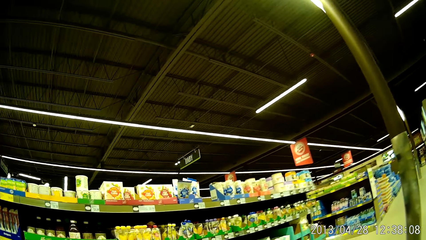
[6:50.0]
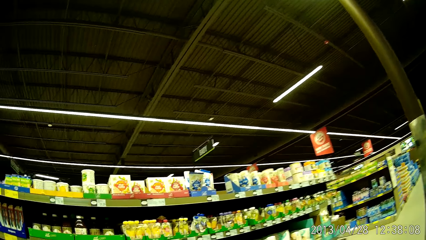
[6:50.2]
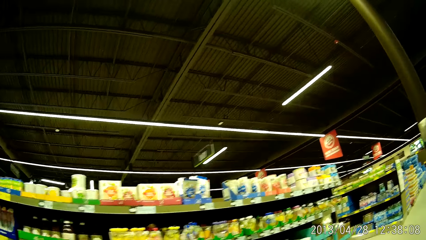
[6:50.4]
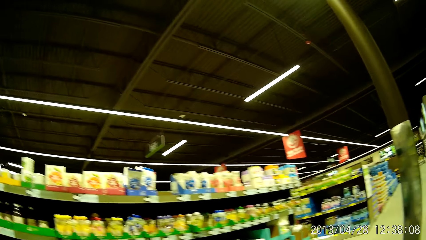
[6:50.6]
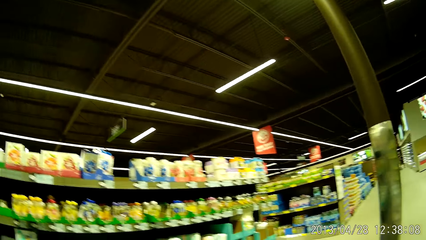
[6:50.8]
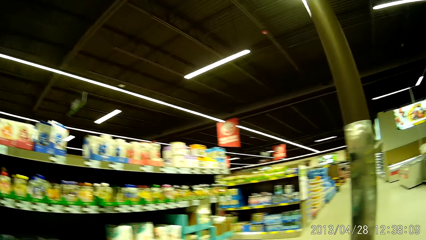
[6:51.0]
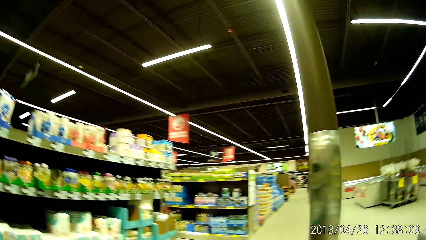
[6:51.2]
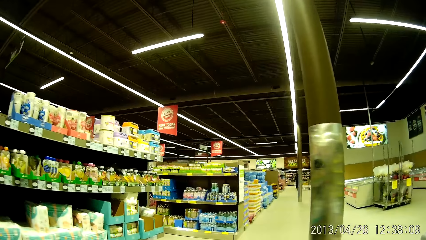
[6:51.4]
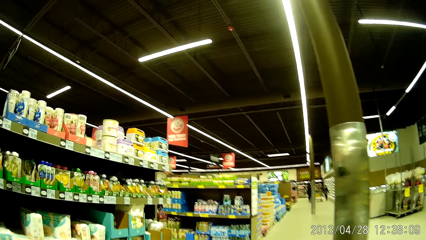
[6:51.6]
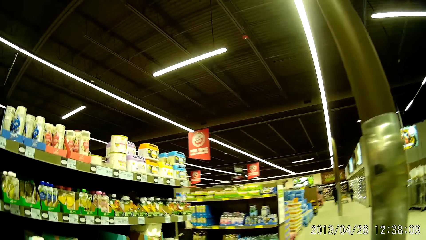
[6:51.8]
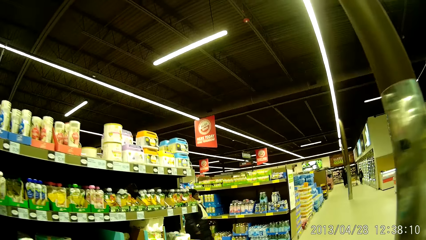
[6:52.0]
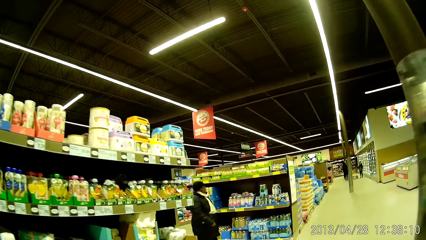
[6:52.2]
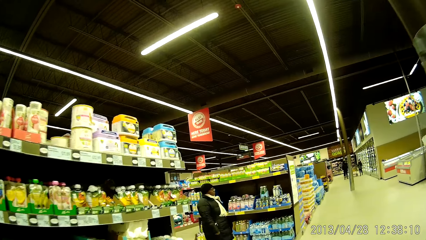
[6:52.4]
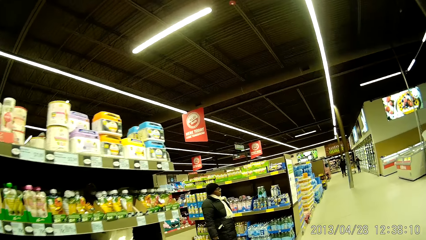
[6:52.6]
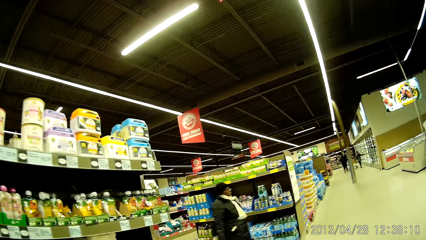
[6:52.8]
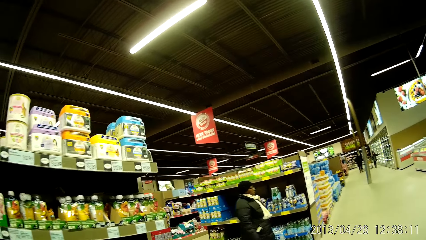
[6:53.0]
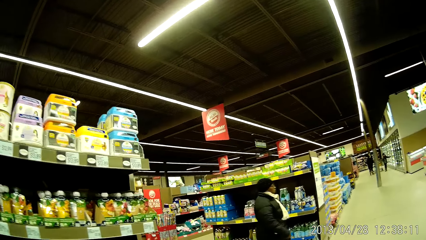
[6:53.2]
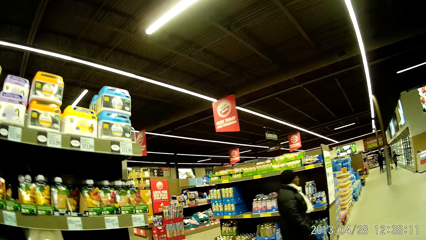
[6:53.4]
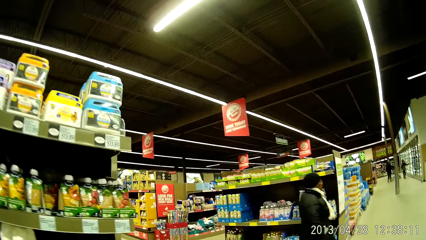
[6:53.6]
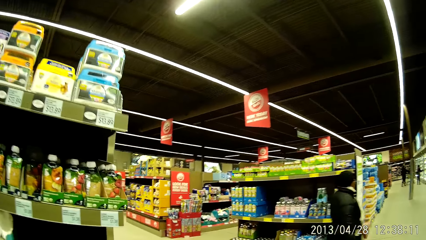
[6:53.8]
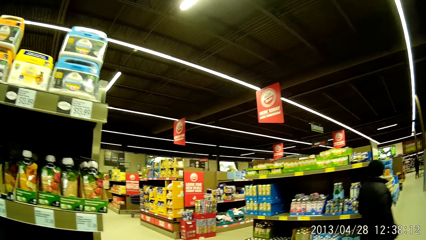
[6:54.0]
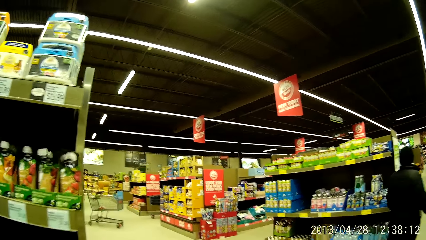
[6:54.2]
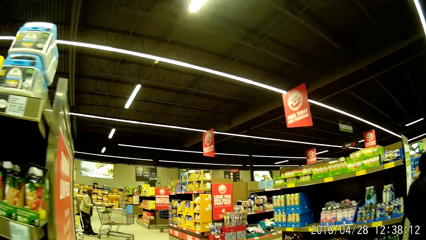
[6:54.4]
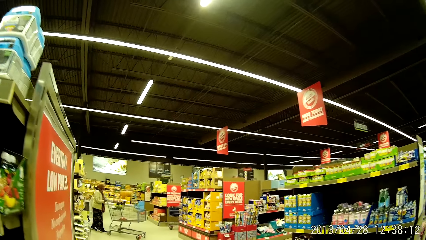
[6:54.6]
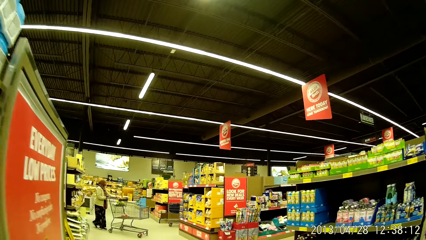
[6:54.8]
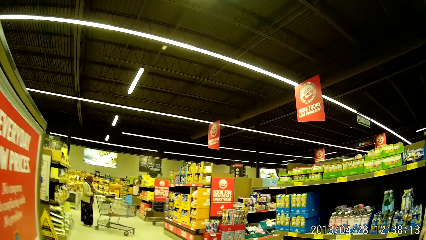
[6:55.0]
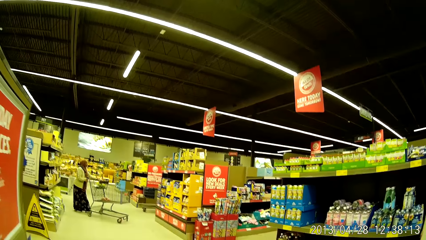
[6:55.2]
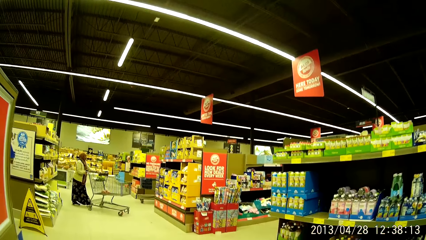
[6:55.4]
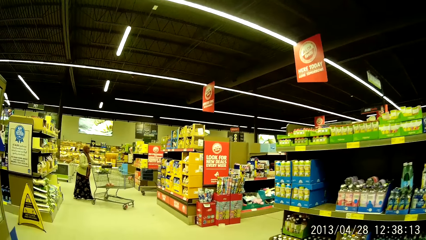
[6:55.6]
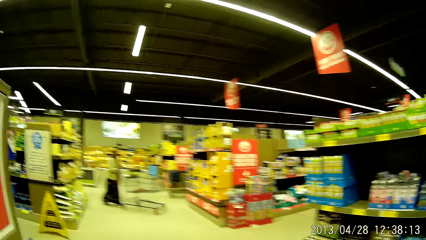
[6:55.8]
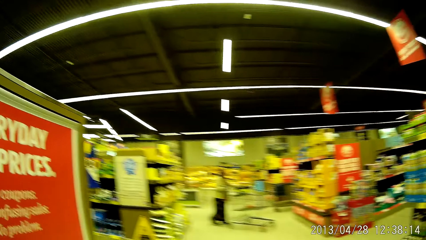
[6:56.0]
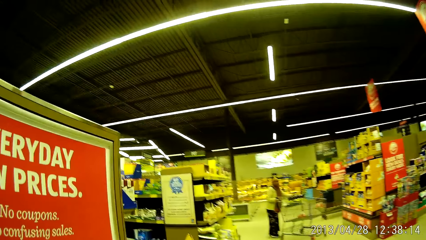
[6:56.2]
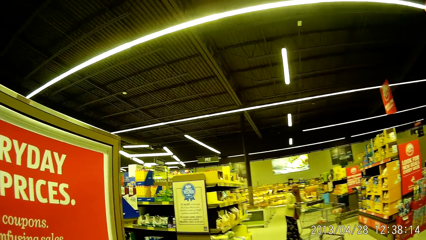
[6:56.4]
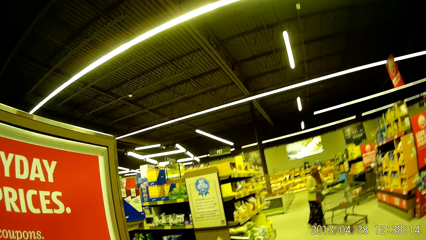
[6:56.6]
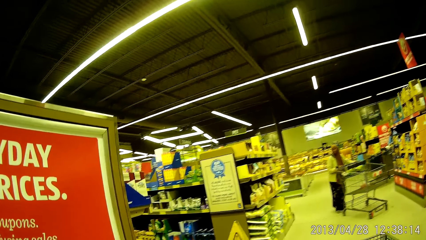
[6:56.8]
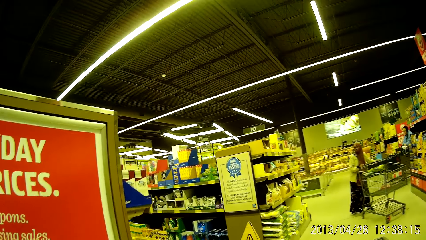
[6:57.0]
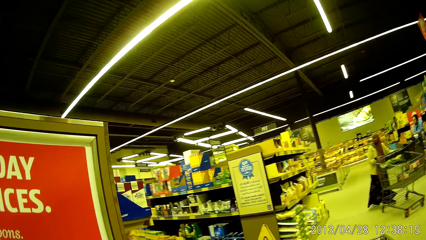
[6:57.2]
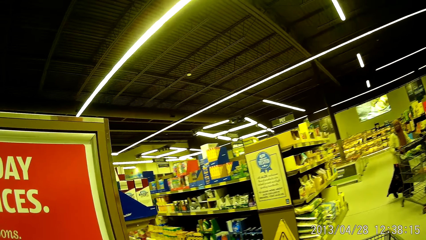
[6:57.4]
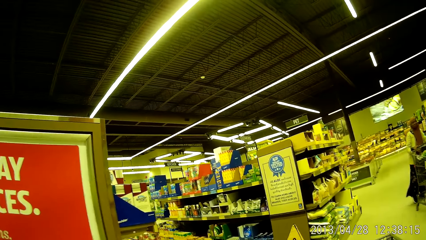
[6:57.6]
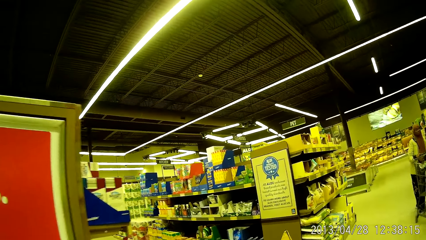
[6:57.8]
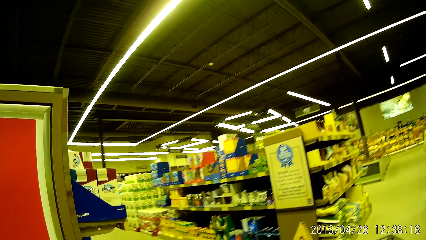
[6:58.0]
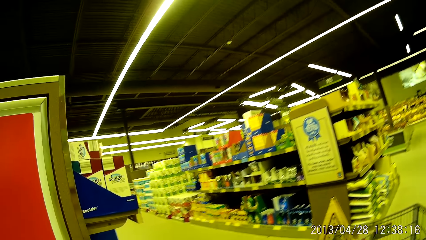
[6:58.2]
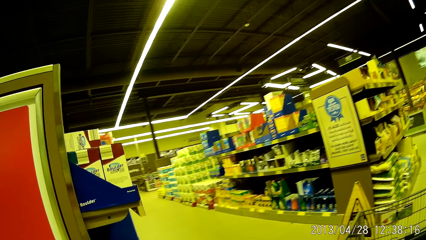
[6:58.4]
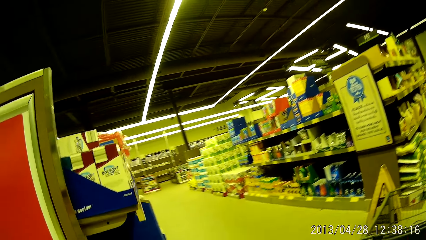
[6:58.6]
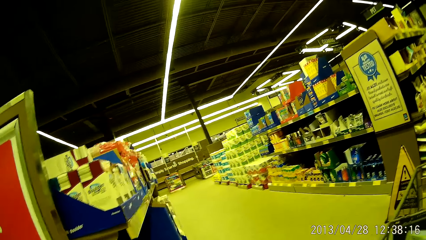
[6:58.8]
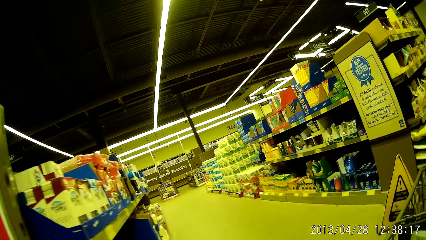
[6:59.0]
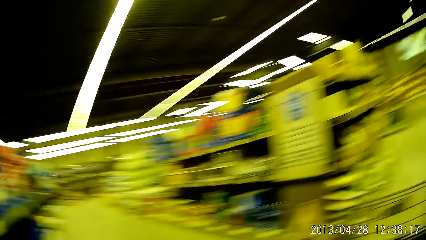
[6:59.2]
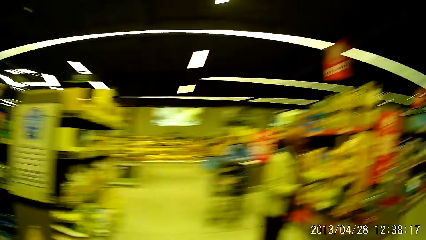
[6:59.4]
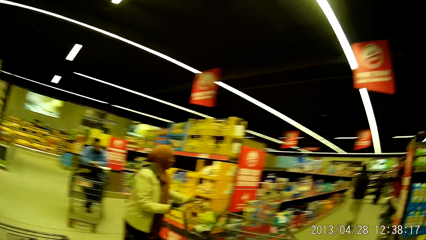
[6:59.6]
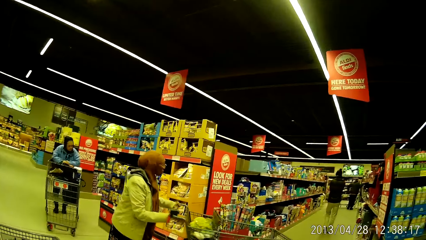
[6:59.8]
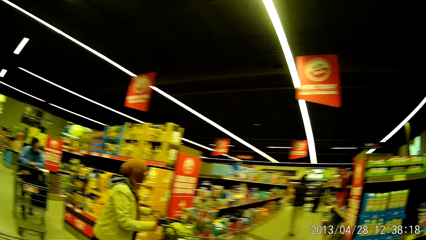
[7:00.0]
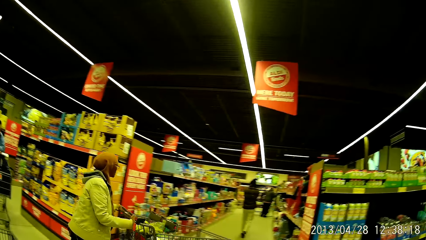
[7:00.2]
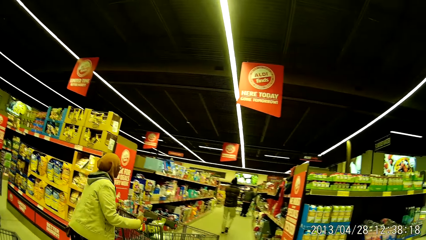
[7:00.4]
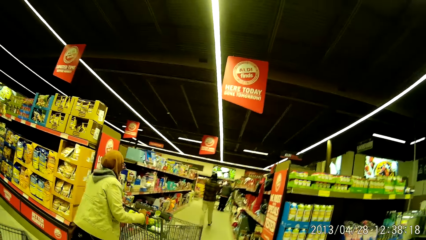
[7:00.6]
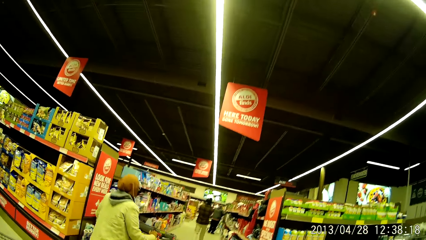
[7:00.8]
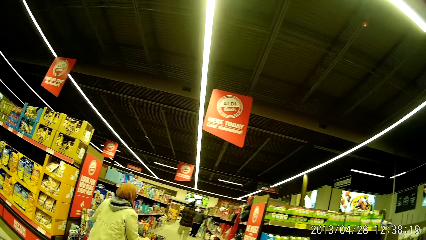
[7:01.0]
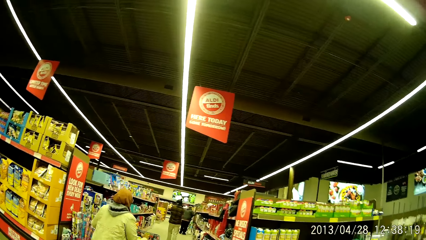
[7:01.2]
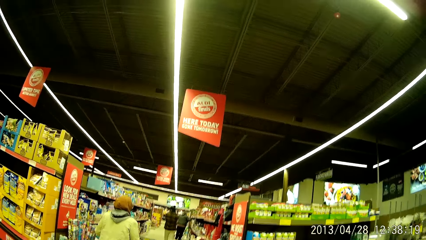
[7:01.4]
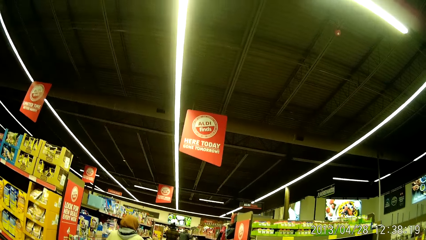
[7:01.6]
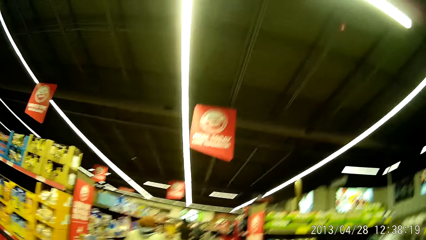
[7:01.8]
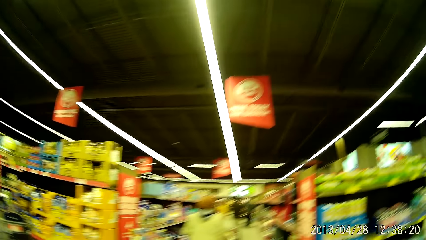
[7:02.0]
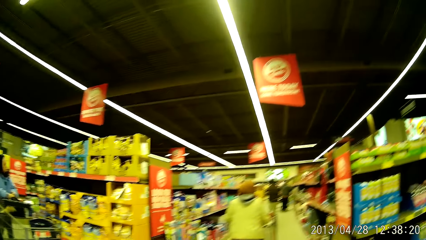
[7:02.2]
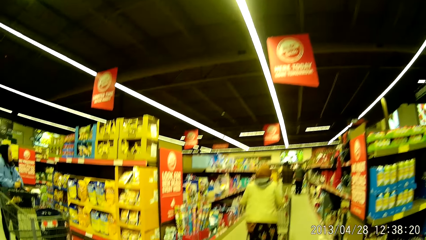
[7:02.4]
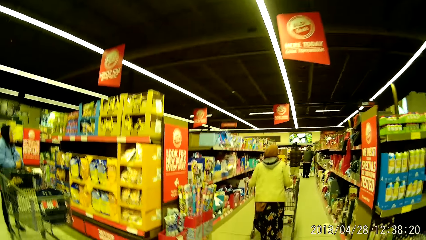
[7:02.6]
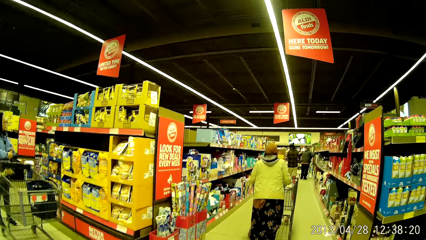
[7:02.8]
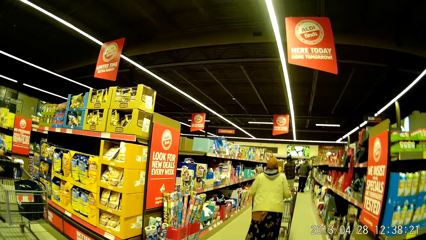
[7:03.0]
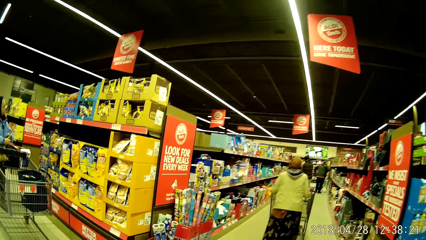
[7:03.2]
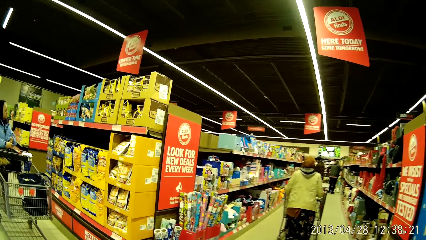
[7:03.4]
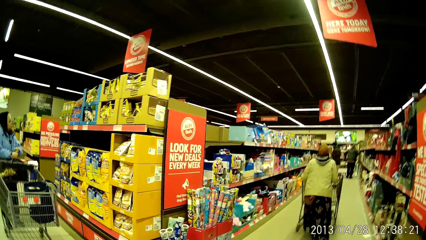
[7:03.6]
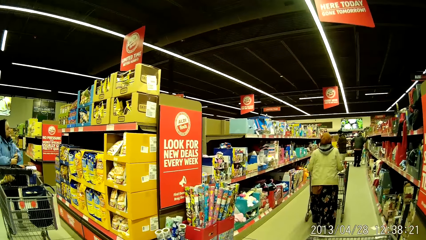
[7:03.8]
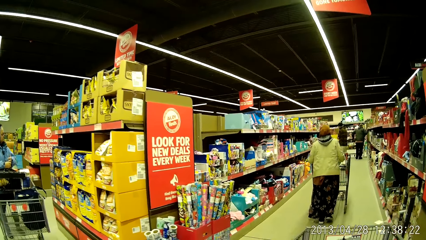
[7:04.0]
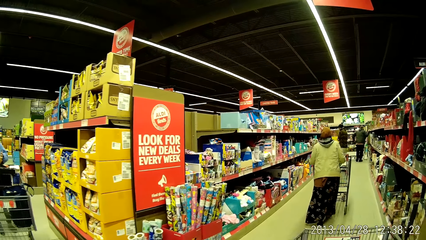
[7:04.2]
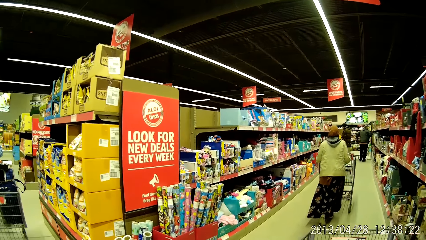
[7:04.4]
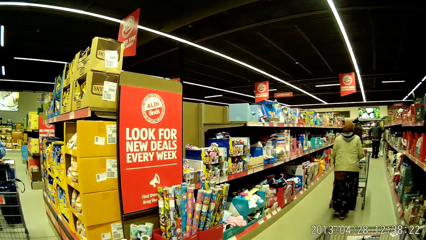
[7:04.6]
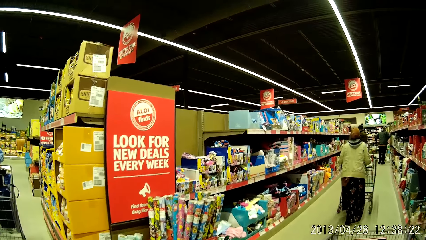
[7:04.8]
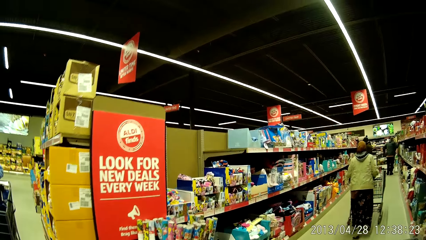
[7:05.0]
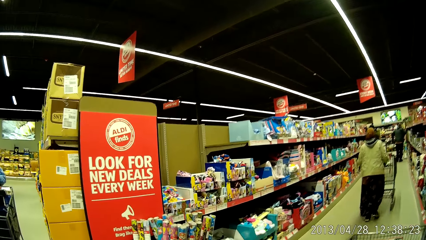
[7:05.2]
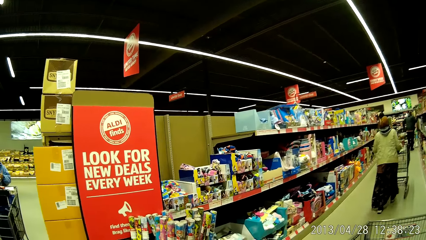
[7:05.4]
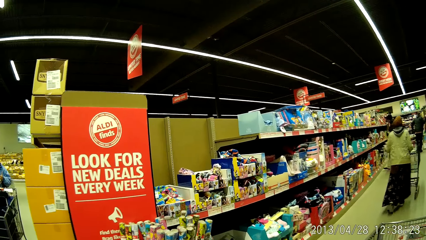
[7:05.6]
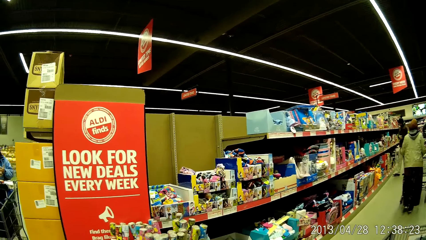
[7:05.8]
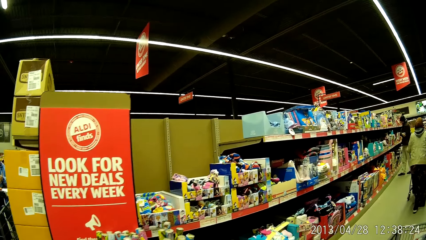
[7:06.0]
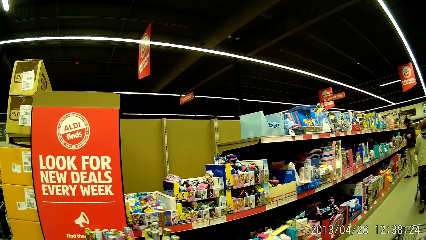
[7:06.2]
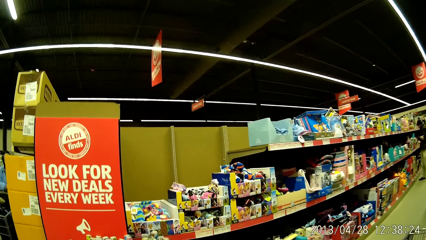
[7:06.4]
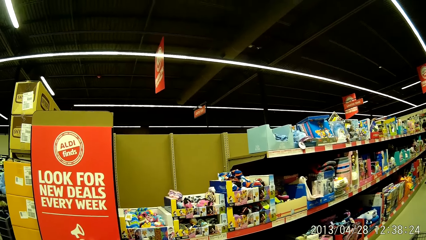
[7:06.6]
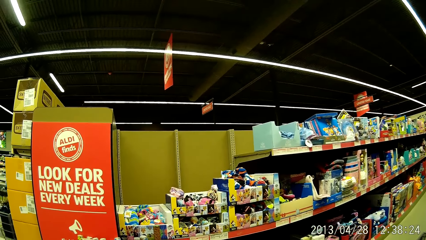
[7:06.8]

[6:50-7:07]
The camera wearer looks at a woman. They walk around the supermarket looking at the foods in the shelves. They look around the supermarket. They walk around the supermarket.
